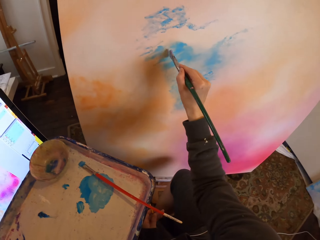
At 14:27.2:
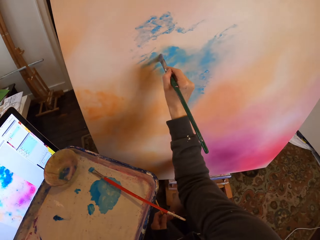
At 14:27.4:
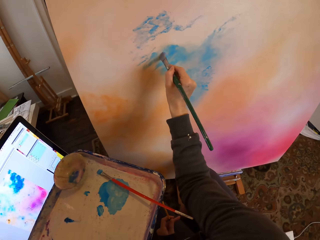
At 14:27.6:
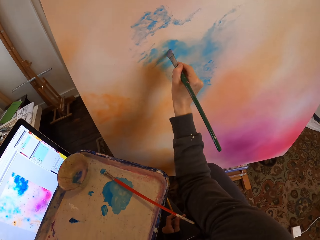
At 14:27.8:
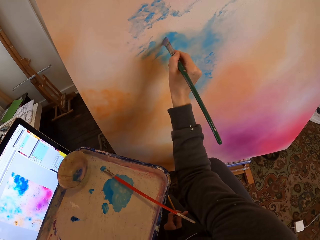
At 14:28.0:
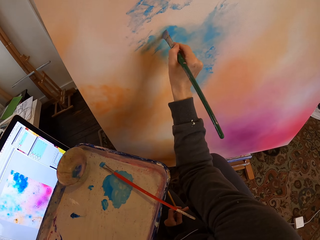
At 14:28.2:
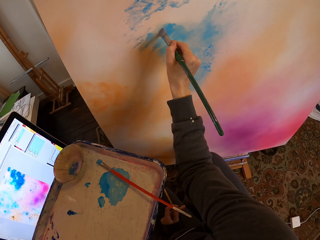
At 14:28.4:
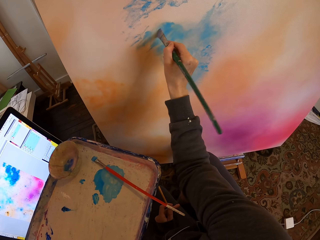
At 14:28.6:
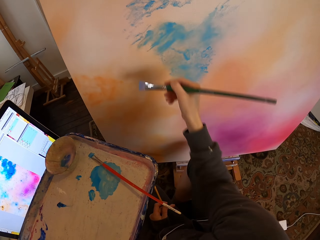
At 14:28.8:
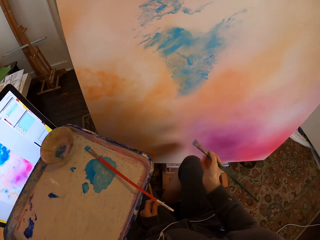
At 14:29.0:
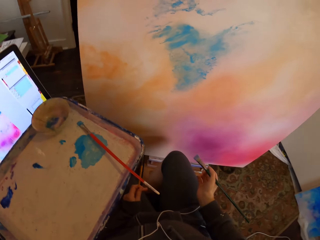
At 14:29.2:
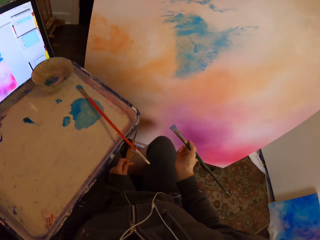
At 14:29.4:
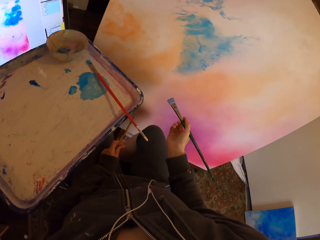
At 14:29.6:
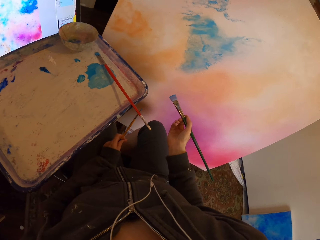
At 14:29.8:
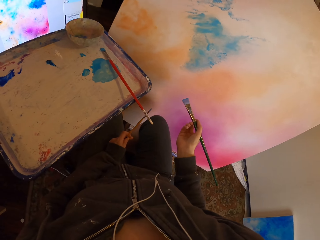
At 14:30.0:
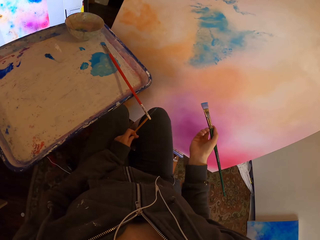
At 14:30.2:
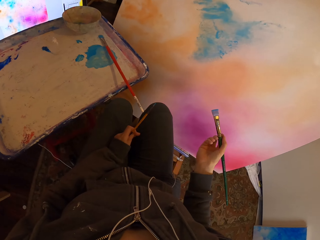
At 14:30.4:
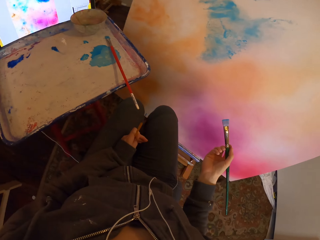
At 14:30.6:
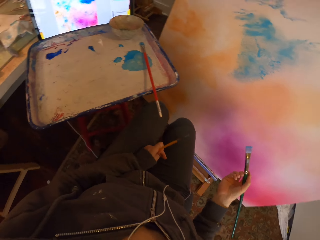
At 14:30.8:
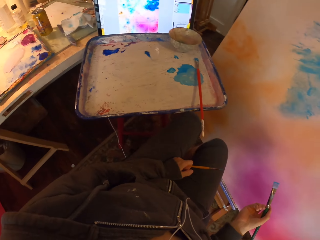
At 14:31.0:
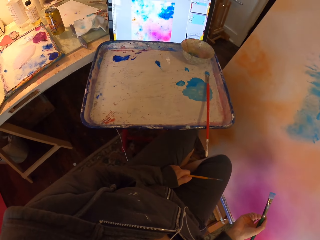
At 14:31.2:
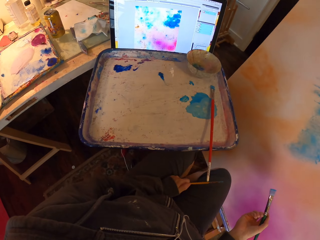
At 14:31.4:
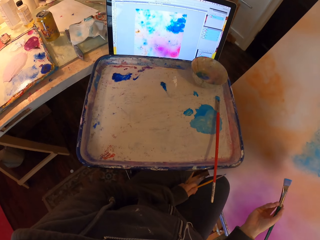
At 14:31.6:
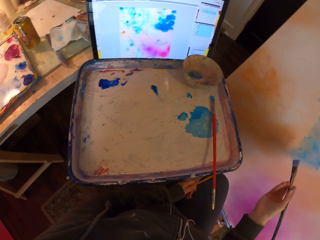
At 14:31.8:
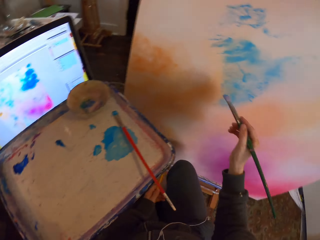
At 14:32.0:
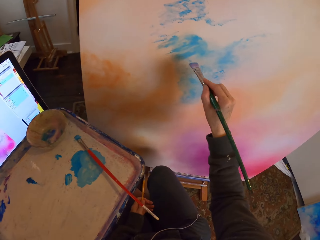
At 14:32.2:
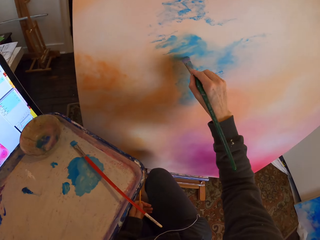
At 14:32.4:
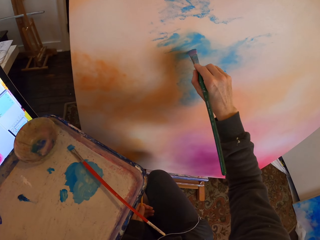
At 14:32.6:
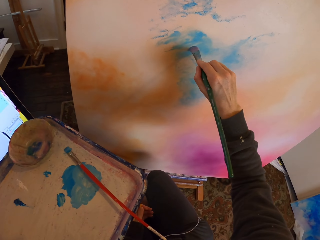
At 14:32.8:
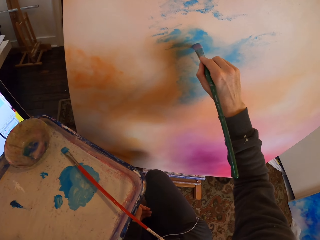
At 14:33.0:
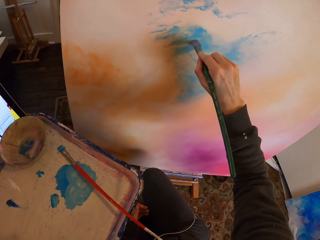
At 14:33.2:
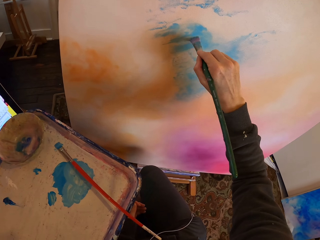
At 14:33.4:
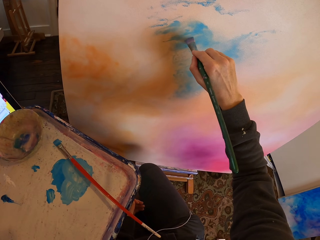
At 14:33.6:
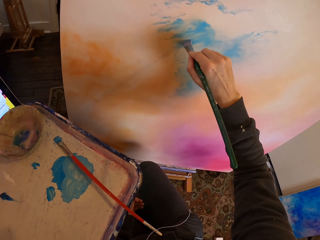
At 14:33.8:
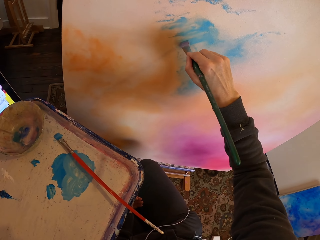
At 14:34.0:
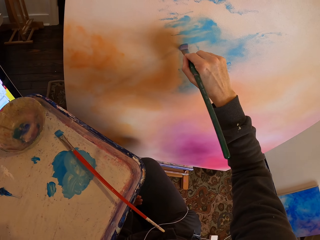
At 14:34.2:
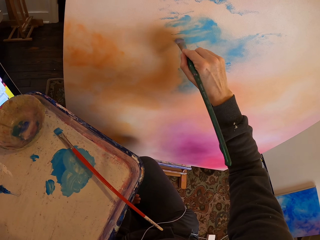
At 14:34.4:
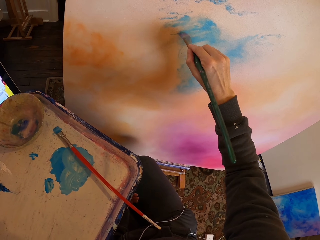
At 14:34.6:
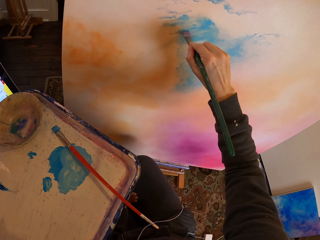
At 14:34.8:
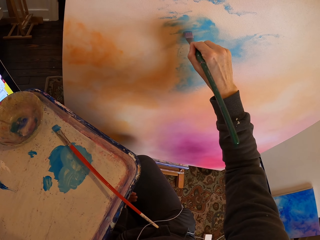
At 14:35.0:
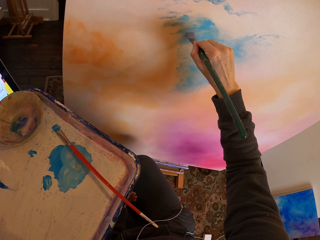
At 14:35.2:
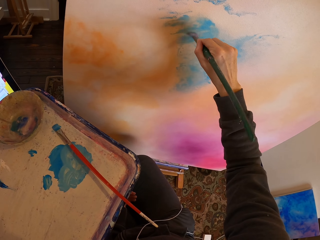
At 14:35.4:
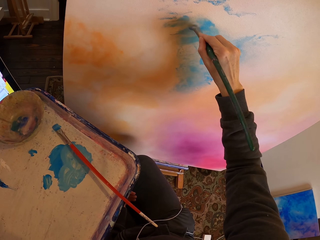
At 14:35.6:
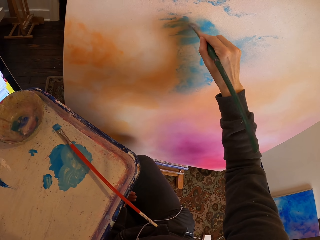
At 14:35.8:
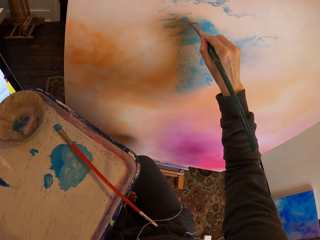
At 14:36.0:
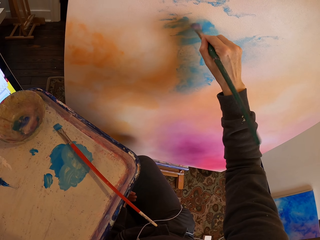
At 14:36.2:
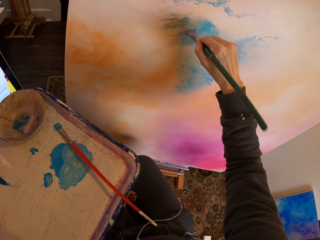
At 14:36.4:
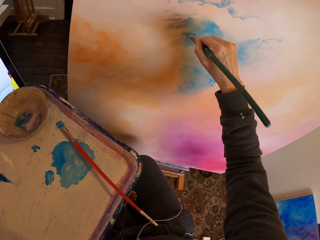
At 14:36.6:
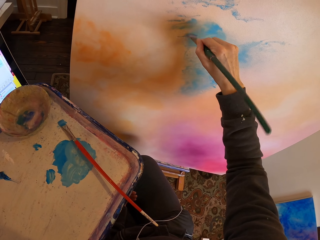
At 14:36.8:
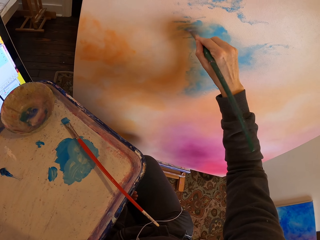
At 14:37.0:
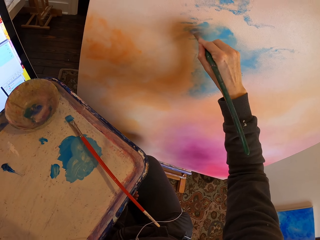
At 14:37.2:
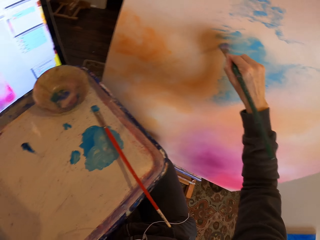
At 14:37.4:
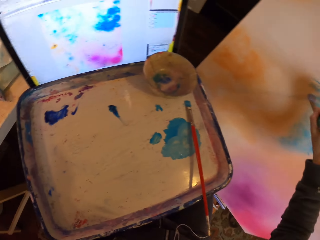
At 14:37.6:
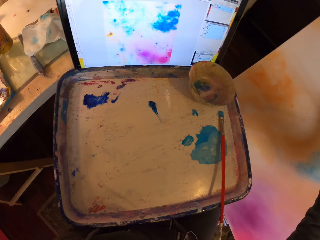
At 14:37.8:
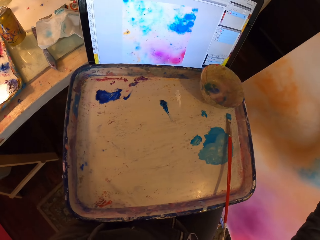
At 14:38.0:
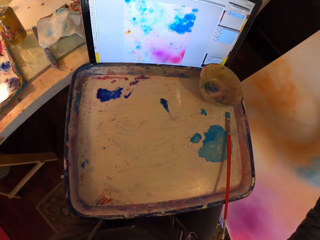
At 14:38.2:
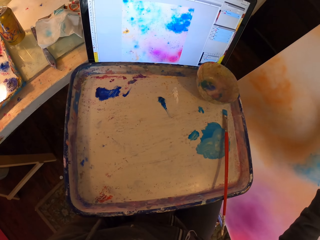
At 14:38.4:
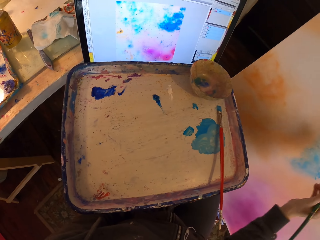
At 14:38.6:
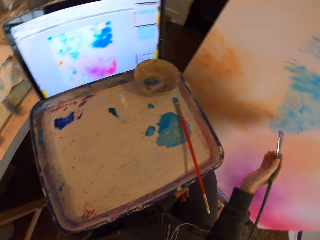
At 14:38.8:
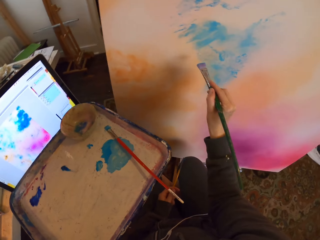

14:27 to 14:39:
The camera wearer stares at paintings. They paint on the board with the paintbrush.

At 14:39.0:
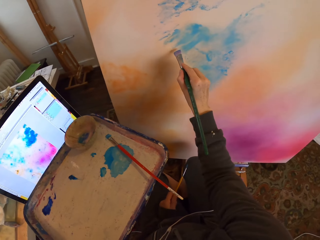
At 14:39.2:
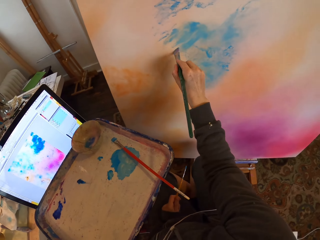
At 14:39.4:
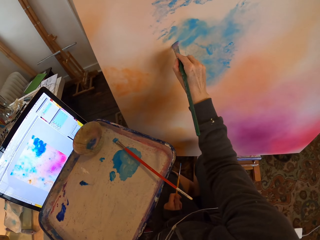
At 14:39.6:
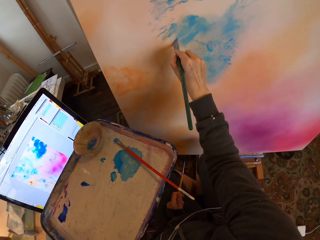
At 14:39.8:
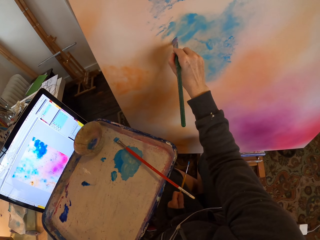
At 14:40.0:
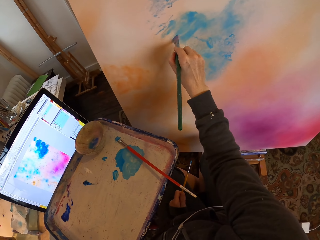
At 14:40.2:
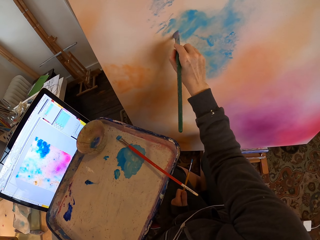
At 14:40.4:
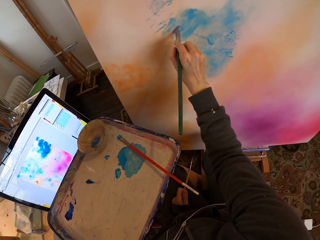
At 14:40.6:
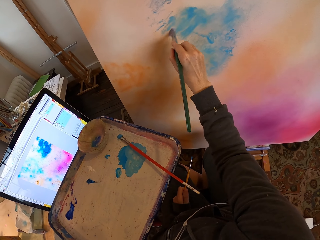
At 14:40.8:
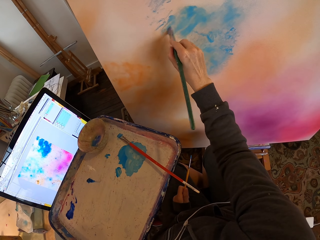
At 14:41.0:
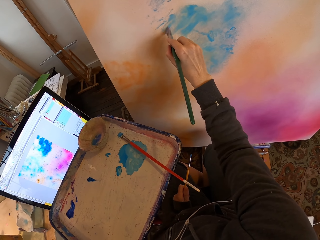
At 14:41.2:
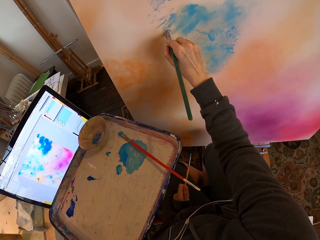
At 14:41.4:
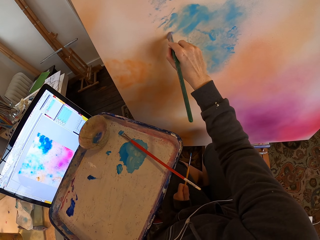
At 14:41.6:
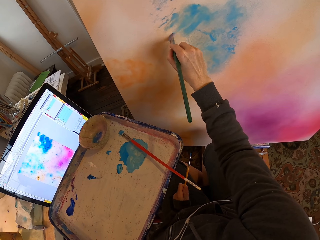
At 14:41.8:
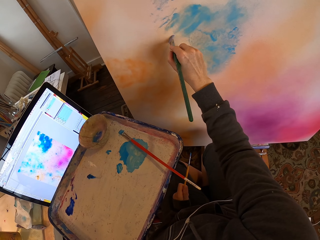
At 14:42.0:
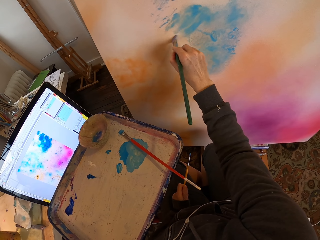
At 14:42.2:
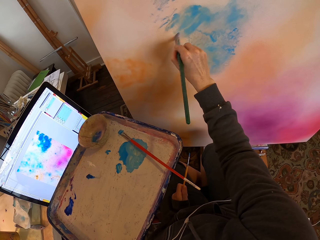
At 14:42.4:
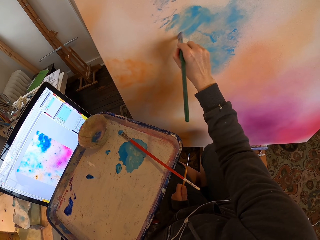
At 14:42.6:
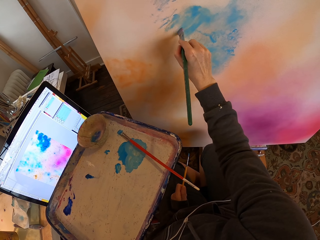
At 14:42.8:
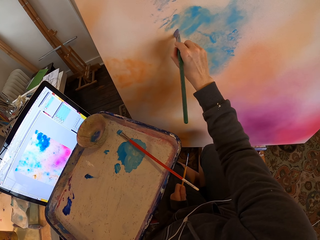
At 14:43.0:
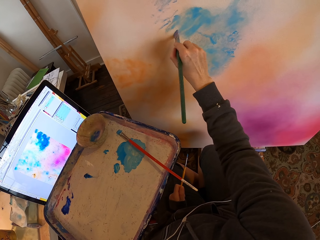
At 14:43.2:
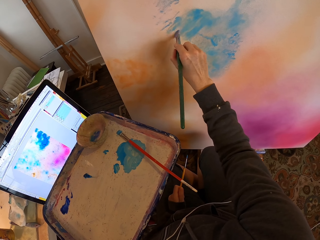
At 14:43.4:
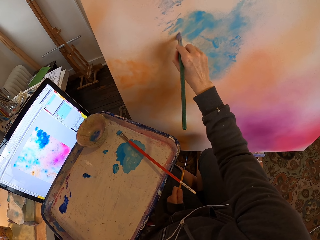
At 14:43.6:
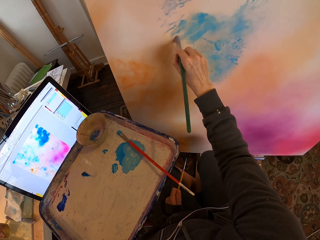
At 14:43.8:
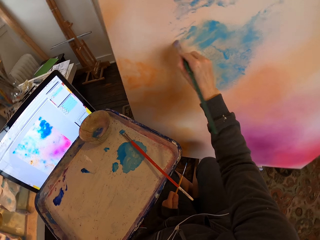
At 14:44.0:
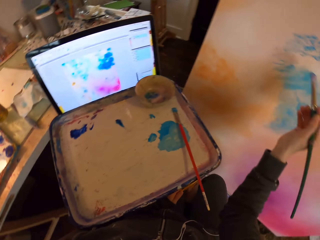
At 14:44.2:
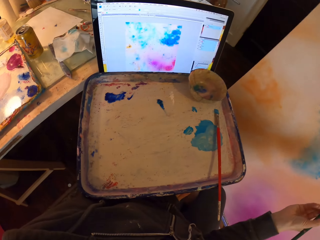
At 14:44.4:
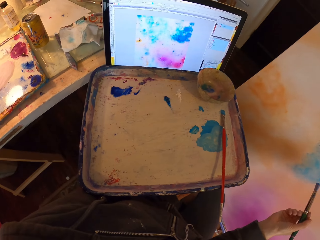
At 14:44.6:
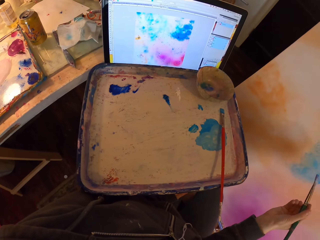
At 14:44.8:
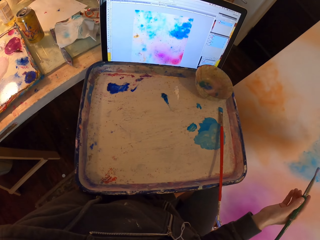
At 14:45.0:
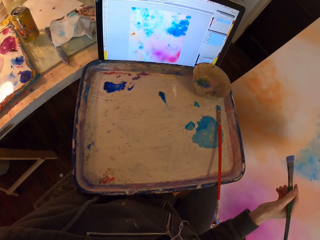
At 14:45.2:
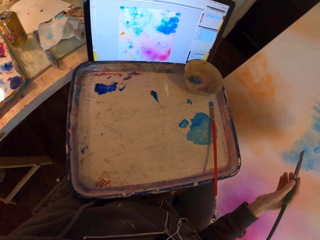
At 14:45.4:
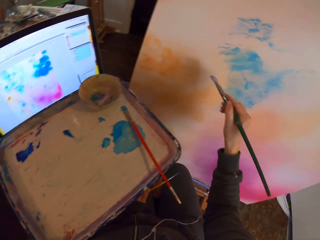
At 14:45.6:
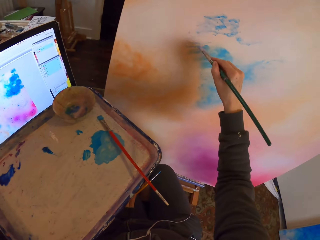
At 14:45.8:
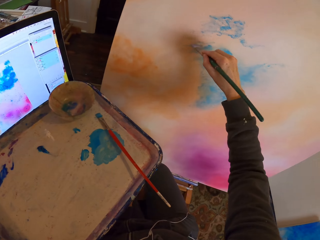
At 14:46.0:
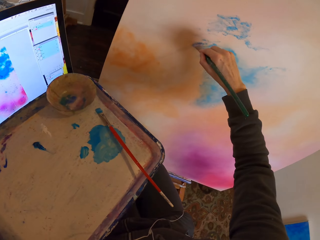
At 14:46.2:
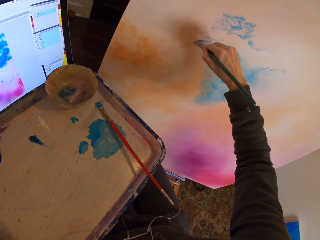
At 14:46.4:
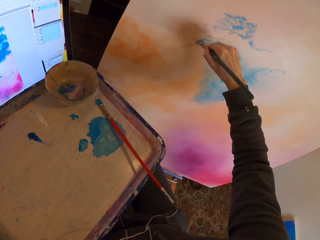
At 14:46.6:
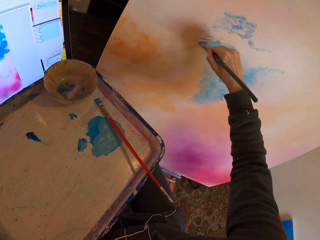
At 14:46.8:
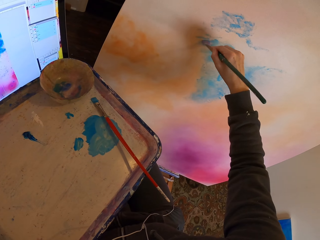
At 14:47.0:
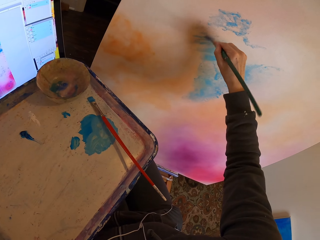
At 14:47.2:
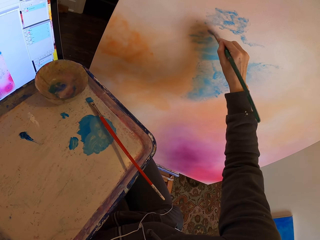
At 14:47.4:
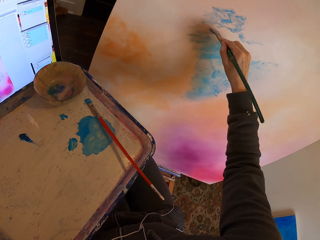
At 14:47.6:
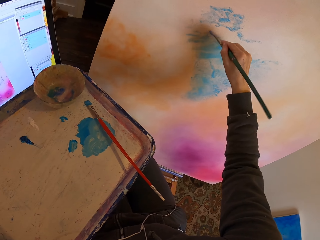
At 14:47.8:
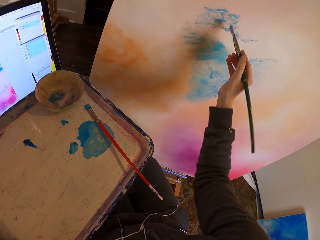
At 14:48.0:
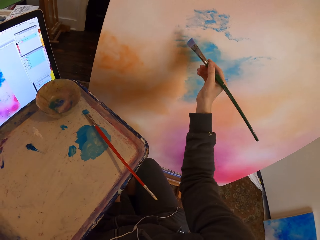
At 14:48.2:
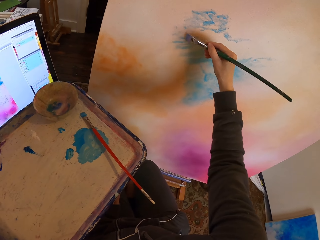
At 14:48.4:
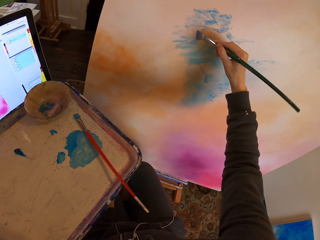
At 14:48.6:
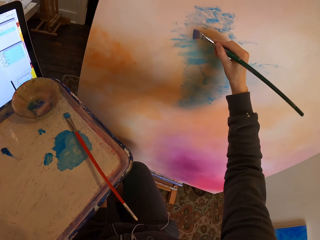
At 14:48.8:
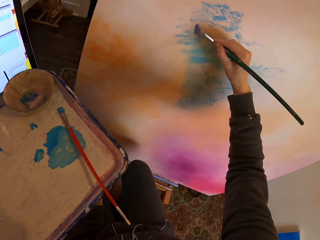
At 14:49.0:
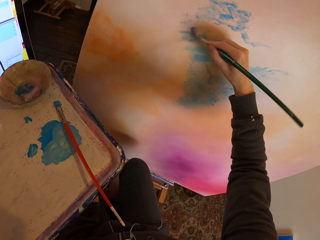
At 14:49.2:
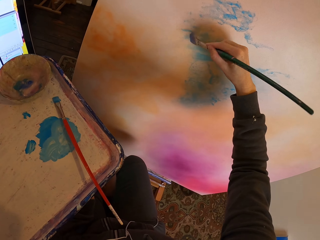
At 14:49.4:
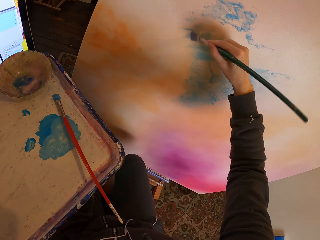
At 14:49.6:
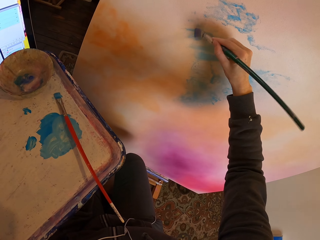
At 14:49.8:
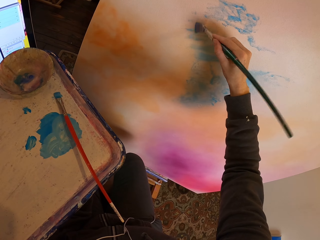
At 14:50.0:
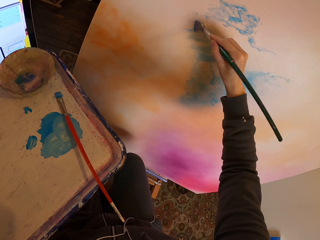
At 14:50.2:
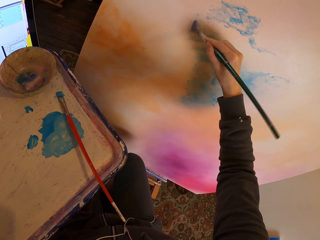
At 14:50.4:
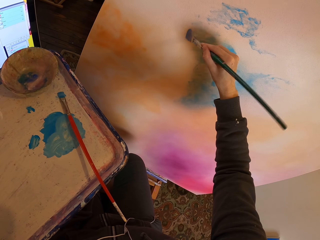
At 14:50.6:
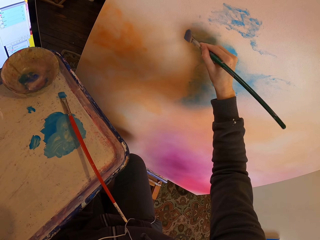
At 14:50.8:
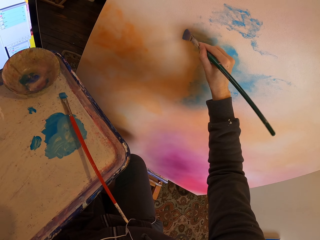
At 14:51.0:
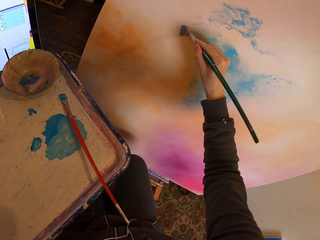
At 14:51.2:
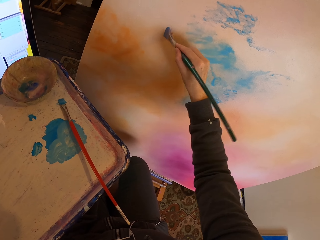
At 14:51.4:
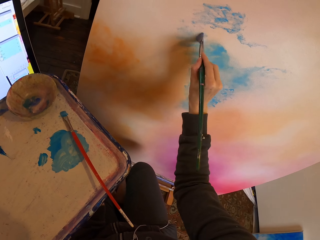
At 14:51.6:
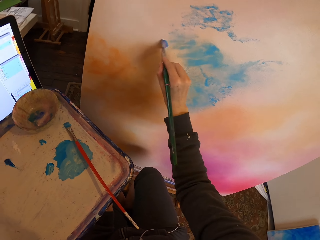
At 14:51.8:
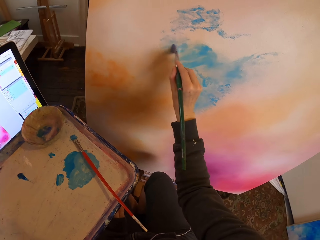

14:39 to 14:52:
The camera wearer stares at the paintings. They paint on the board.
